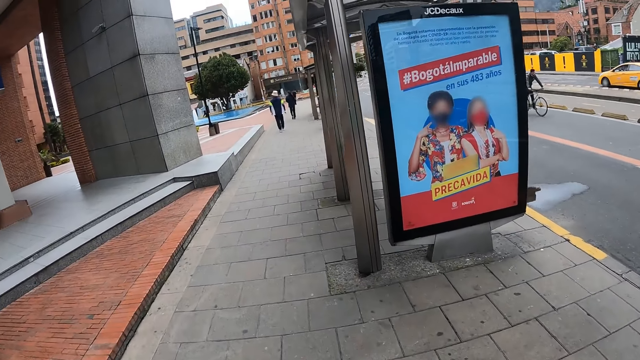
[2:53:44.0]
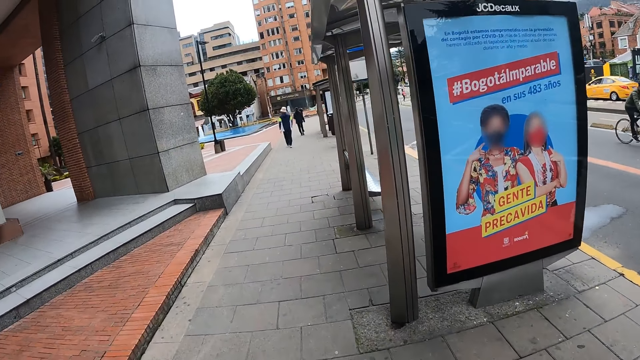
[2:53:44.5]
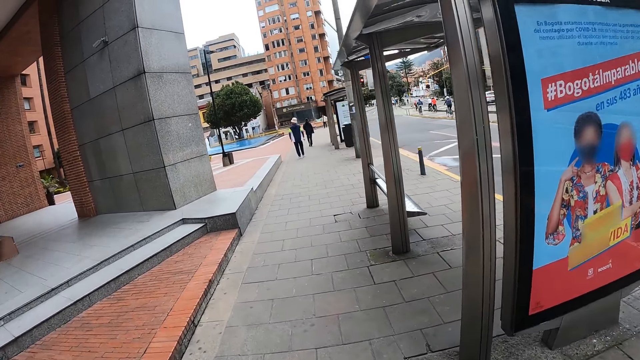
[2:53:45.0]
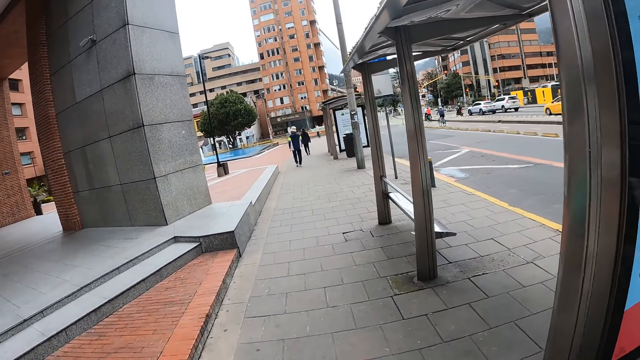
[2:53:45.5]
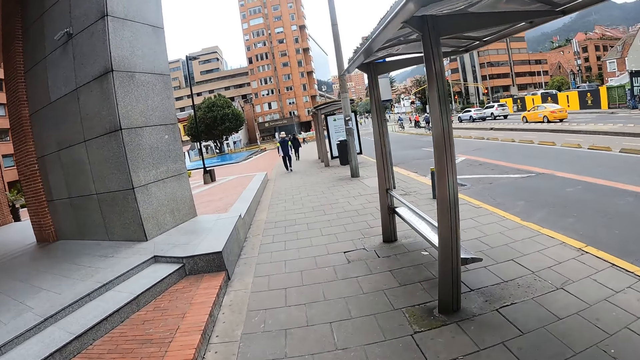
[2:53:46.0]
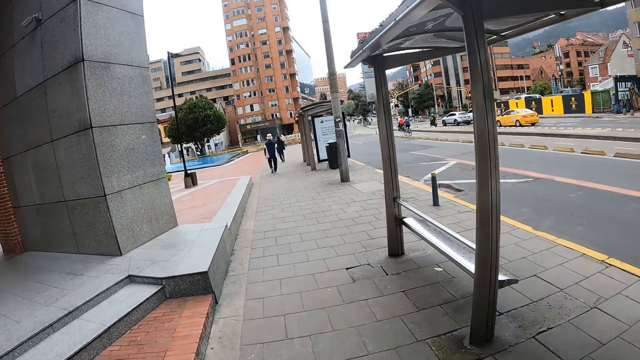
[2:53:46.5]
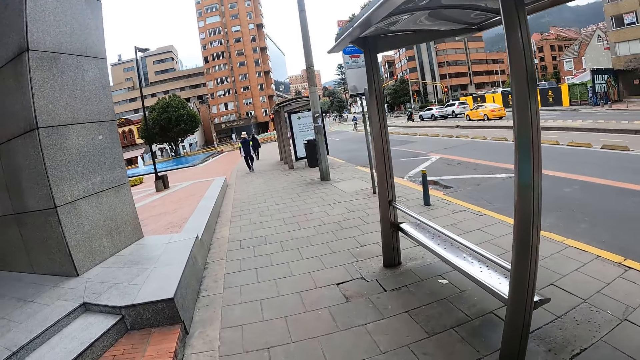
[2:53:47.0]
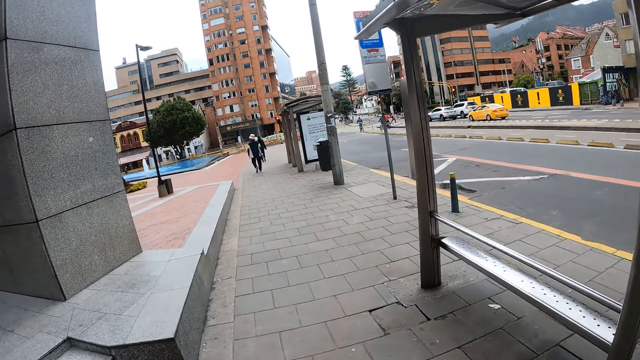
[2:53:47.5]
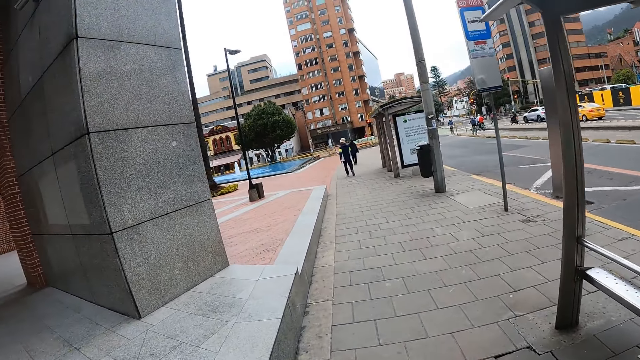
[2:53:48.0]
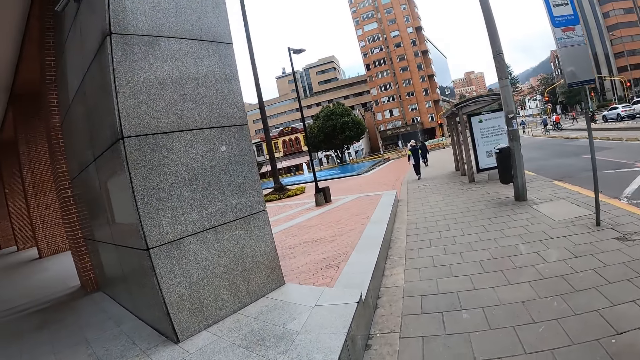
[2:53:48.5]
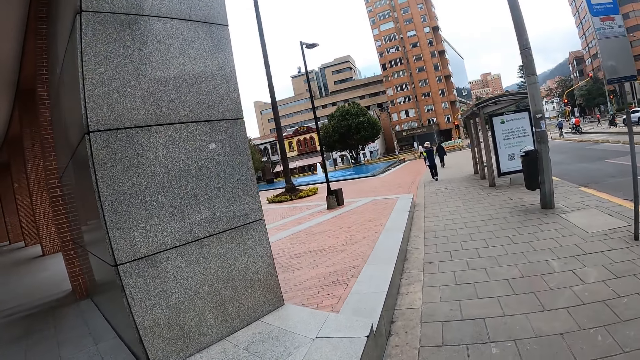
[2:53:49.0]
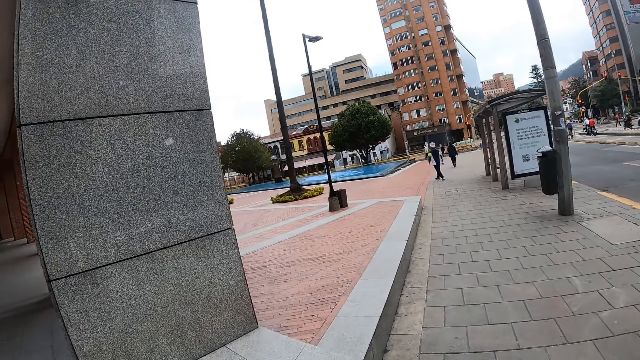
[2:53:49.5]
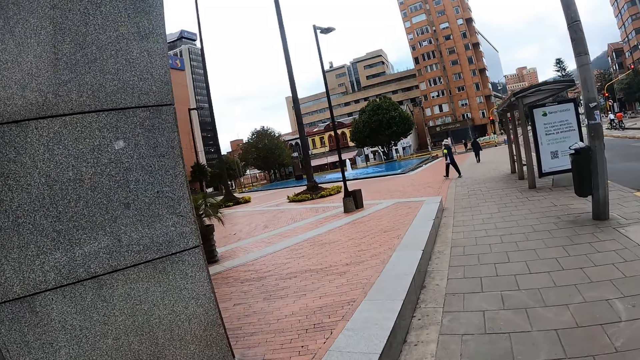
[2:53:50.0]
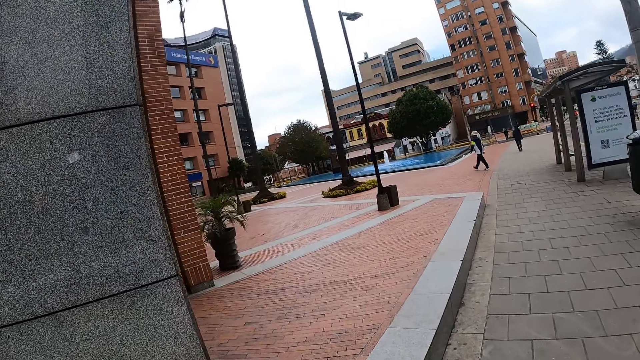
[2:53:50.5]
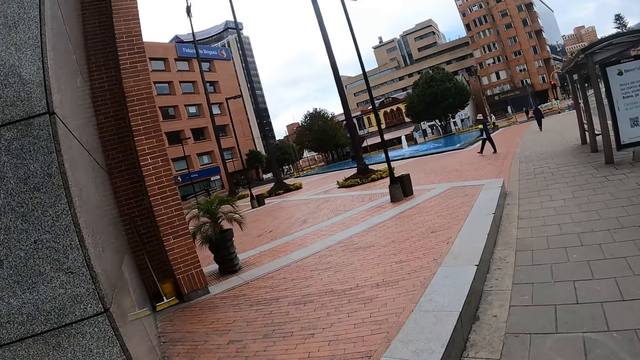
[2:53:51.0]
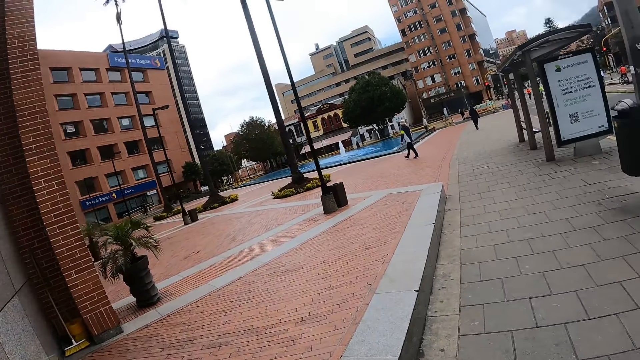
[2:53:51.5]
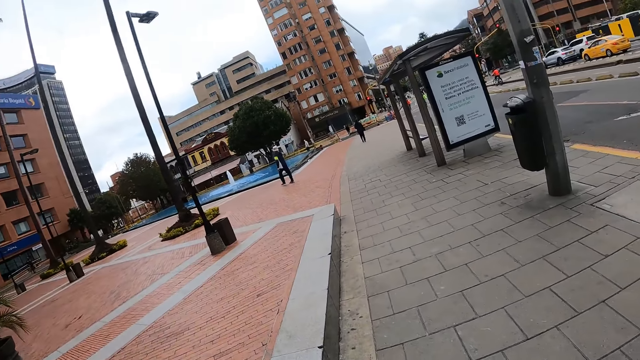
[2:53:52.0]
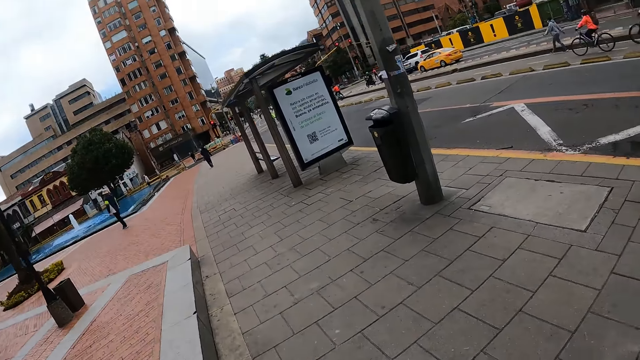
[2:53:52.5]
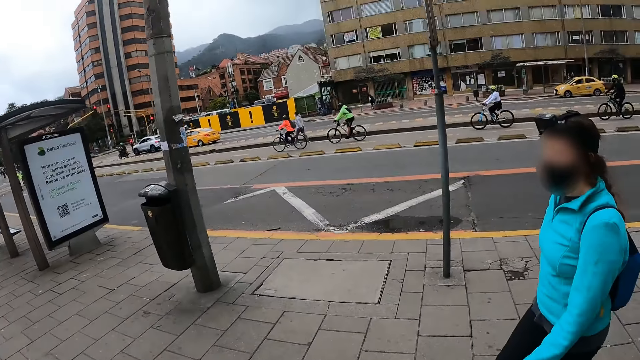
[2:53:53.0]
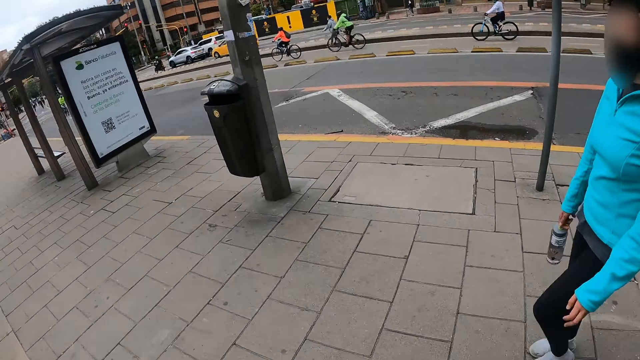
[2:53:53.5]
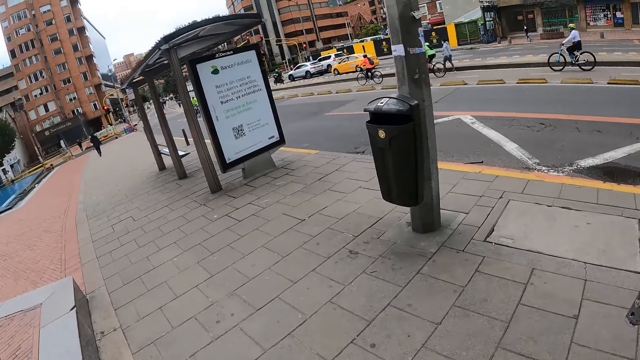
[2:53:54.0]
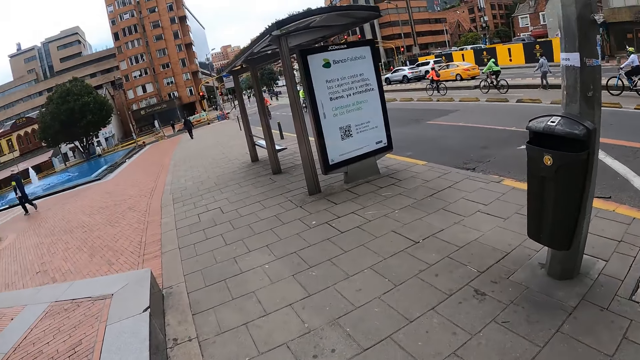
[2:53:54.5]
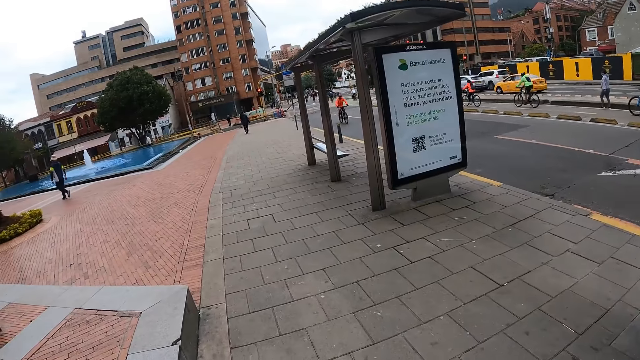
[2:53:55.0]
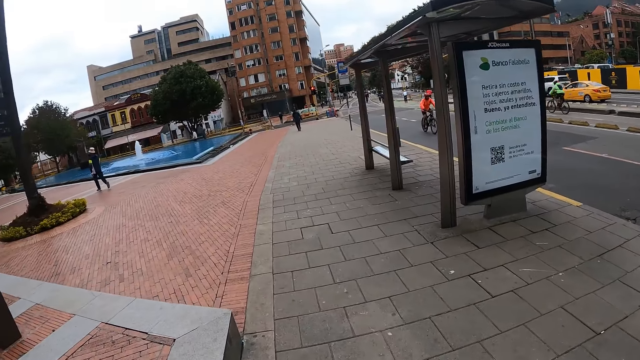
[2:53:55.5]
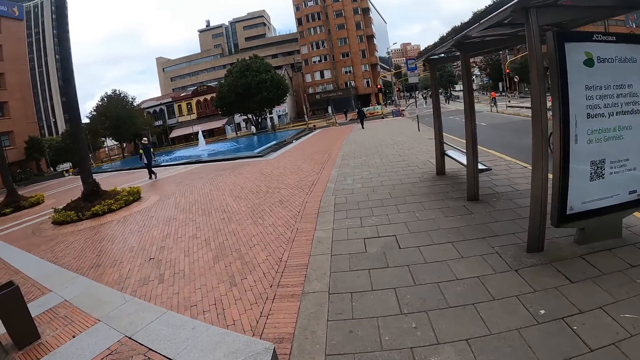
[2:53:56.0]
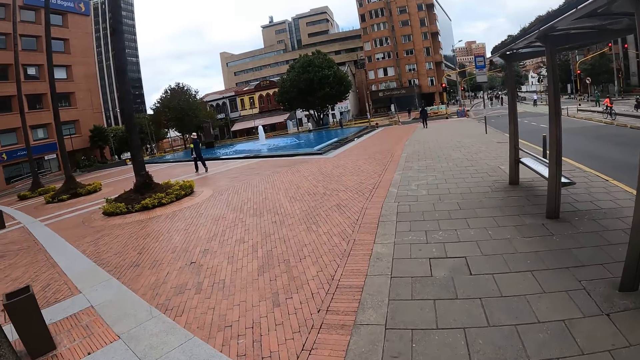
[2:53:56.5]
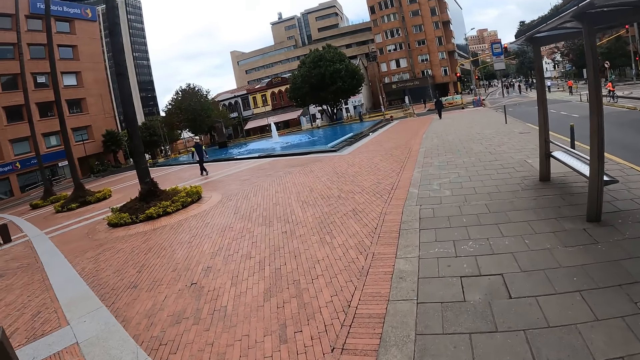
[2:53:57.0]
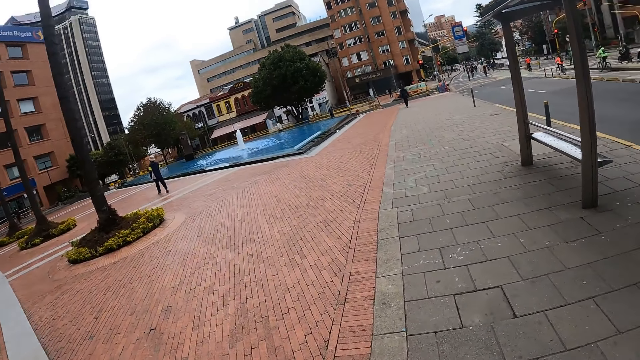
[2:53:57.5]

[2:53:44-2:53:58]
The camera wearer walks along the path. They look around the city. They walk along the path.

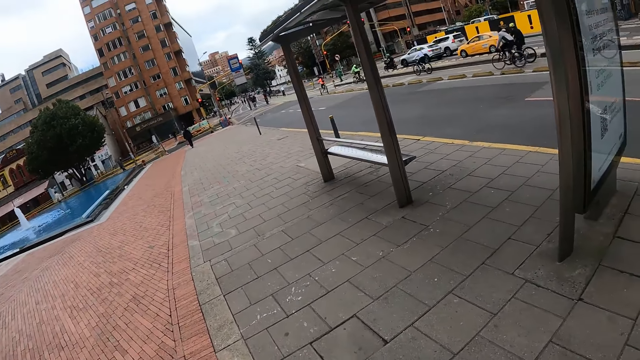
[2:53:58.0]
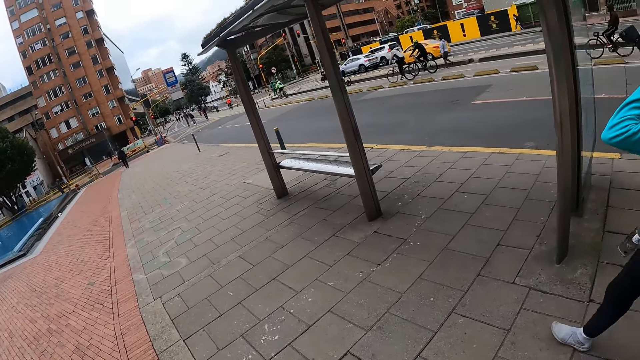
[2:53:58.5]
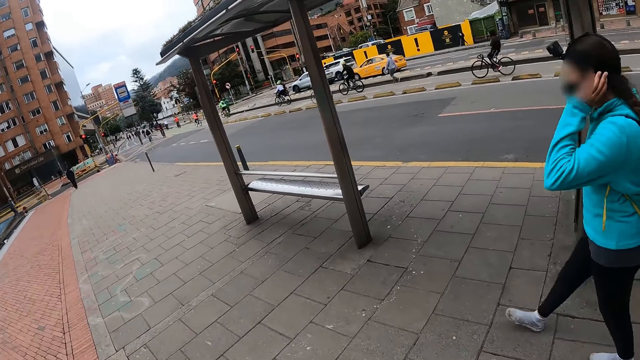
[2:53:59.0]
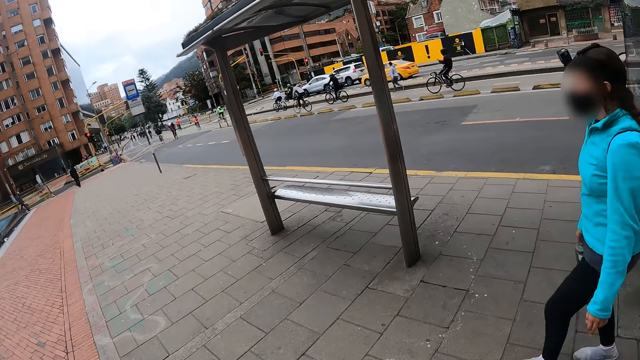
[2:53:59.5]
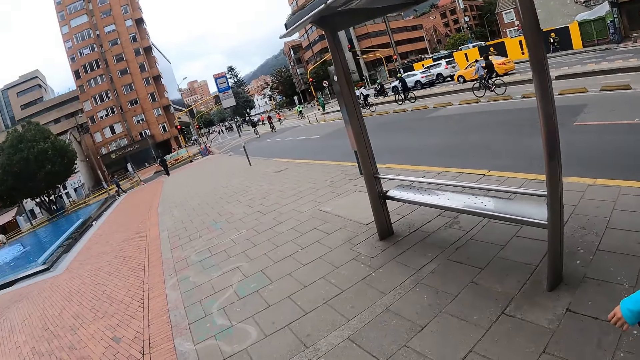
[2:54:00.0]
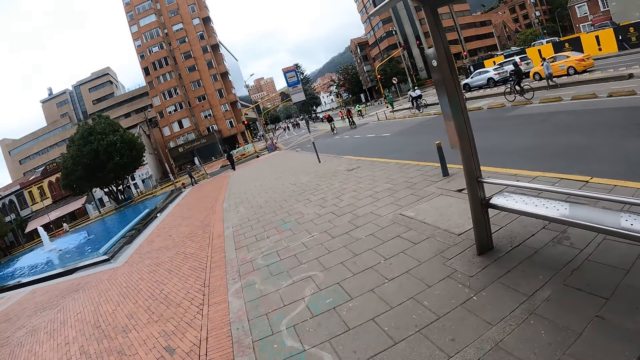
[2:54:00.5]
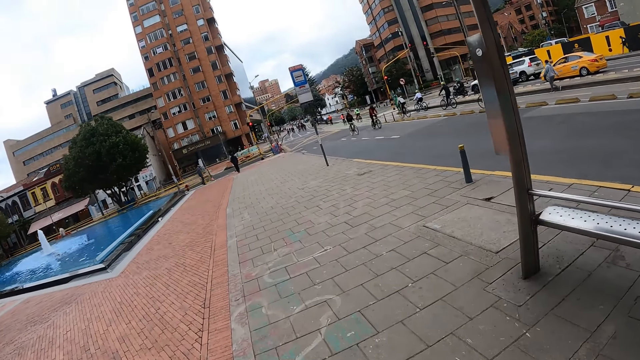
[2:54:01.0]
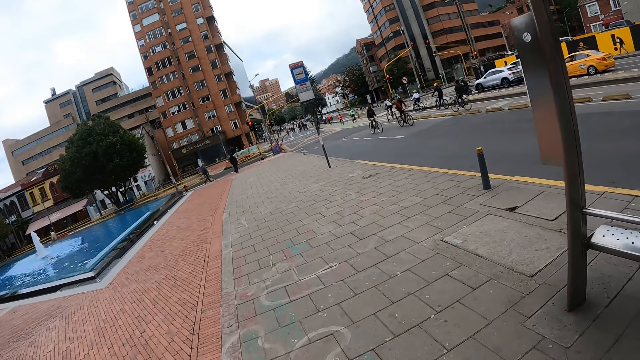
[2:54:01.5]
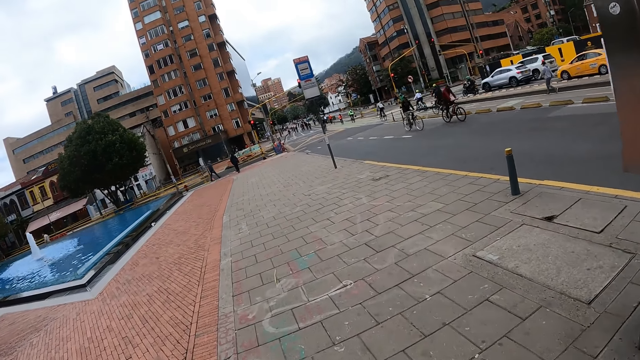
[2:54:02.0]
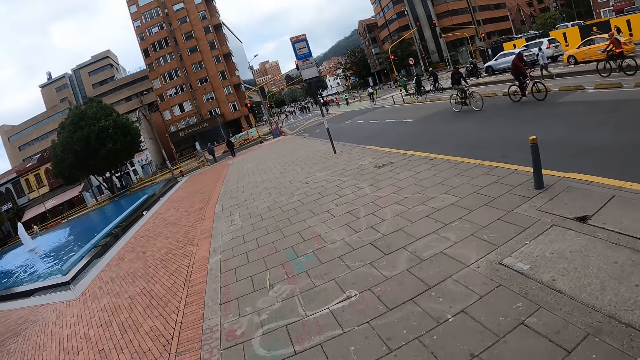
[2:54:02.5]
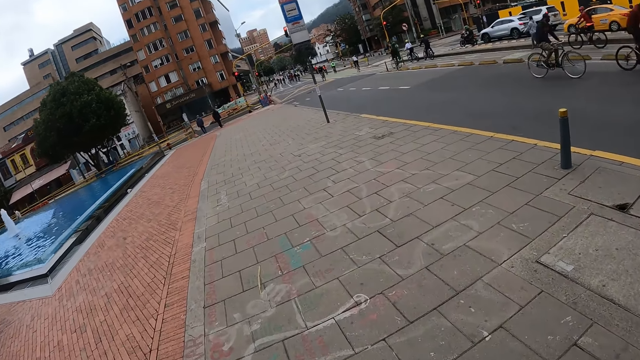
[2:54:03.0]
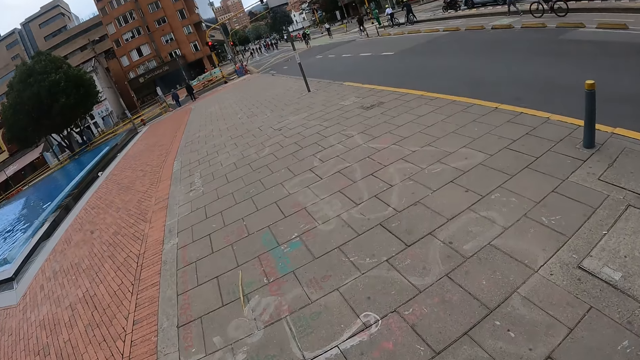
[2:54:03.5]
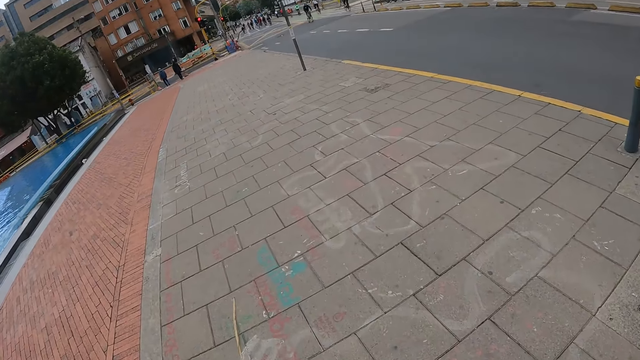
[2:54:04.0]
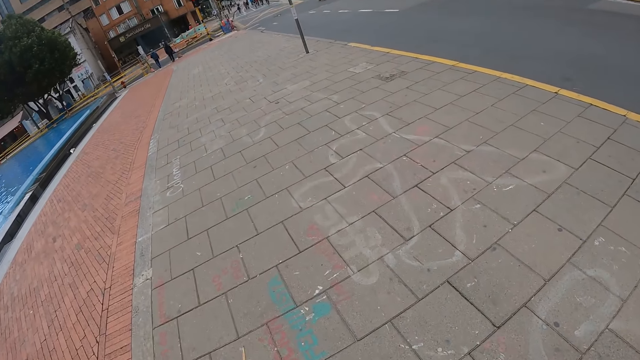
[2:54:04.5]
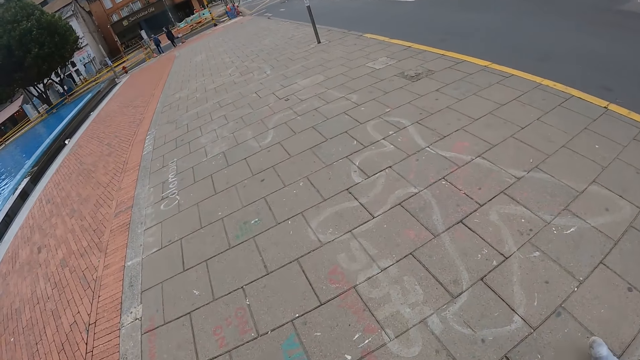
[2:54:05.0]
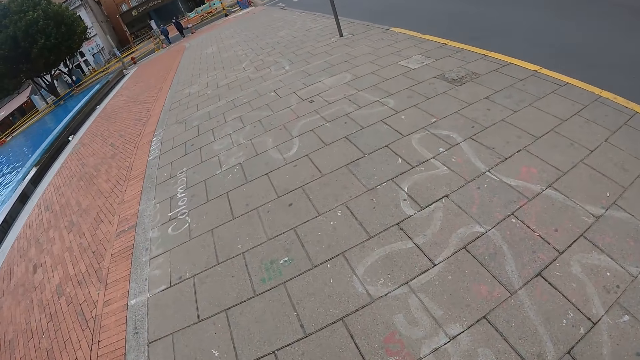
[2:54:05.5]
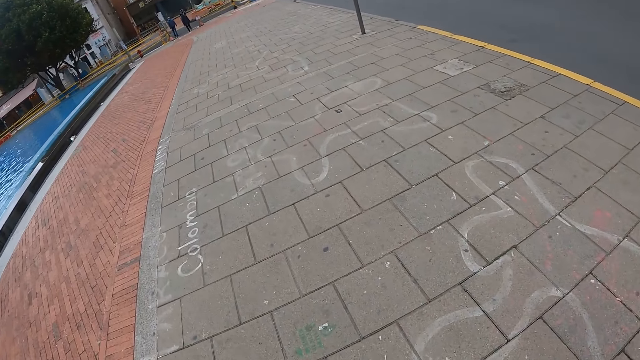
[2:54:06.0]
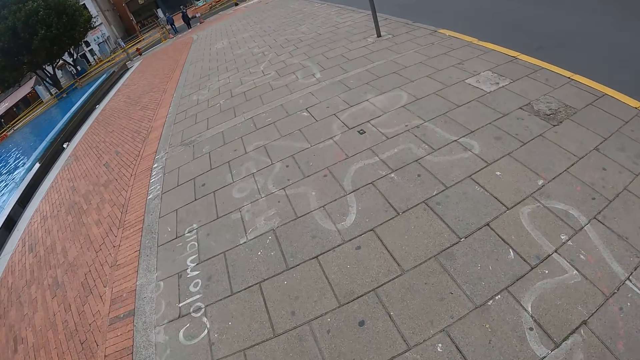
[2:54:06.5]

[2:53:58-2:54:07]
A woman holds her ear. The woman pulls her hand off the ear. The woman walks along the path. The camera wearer walks along the path.
